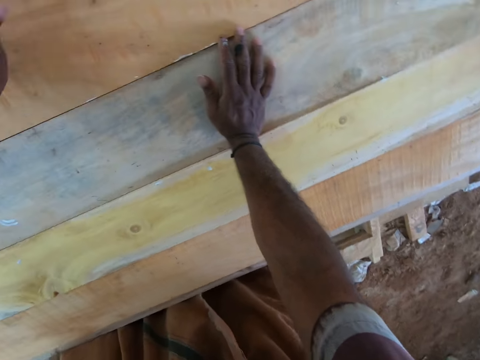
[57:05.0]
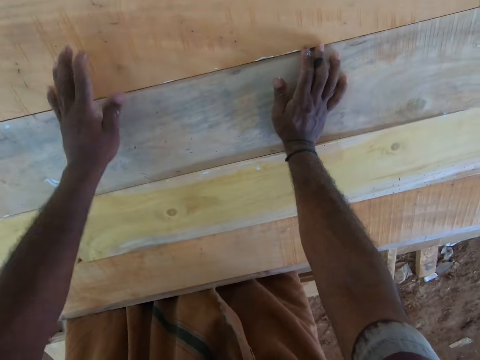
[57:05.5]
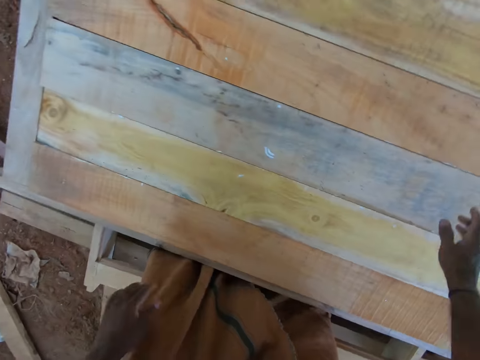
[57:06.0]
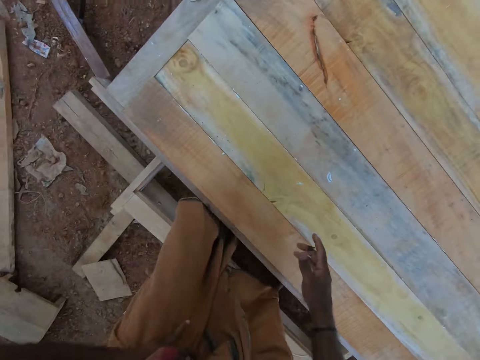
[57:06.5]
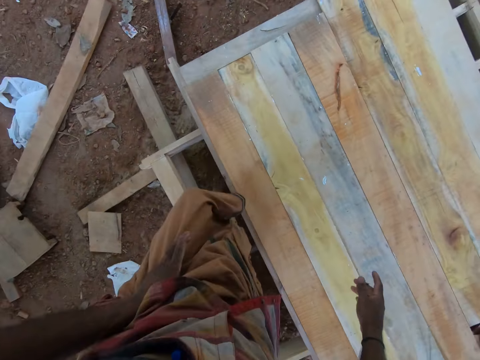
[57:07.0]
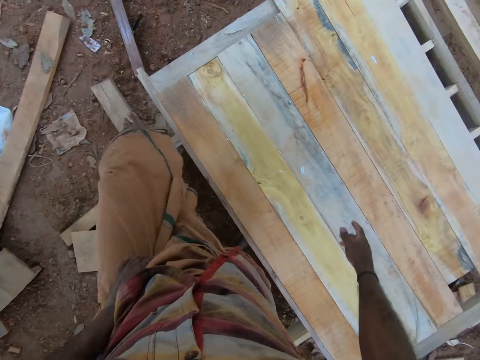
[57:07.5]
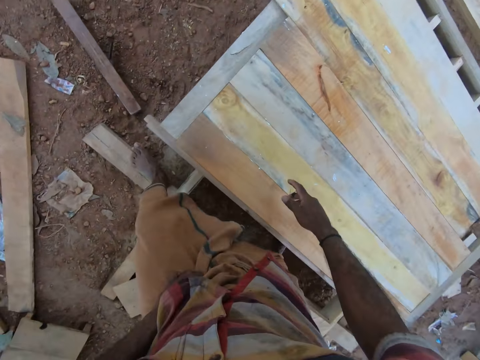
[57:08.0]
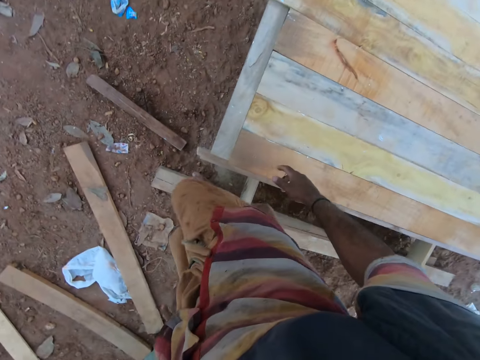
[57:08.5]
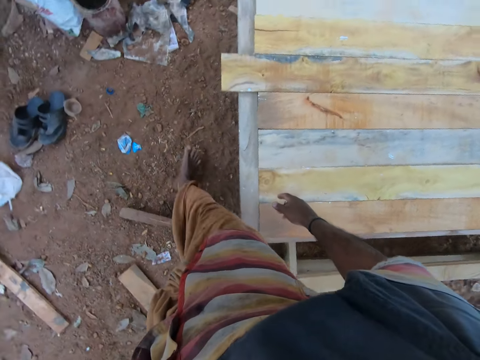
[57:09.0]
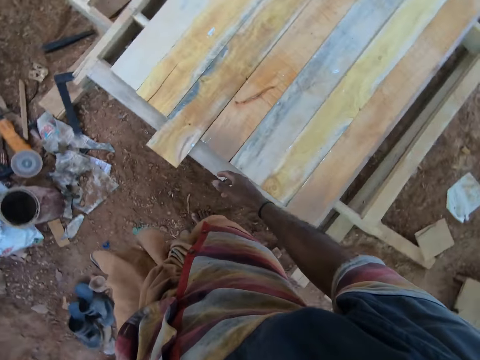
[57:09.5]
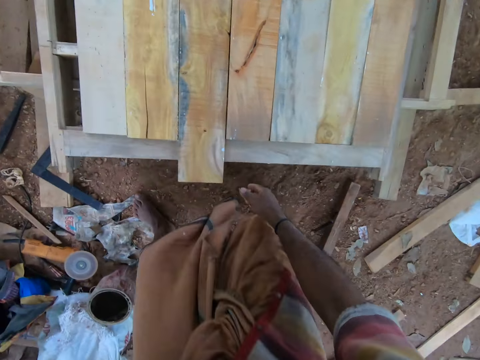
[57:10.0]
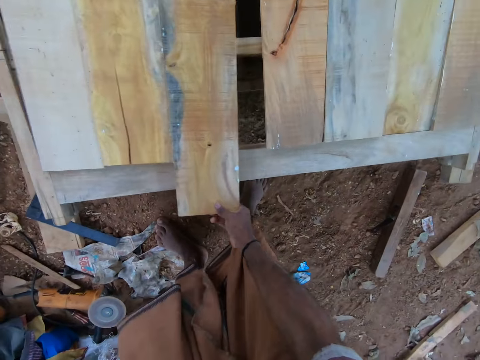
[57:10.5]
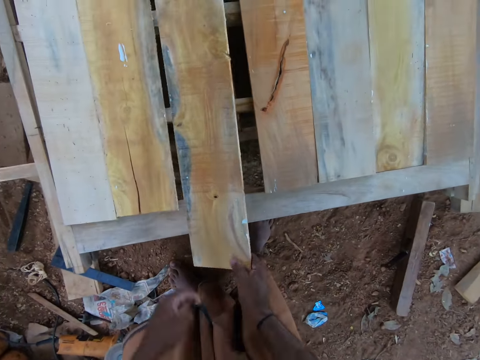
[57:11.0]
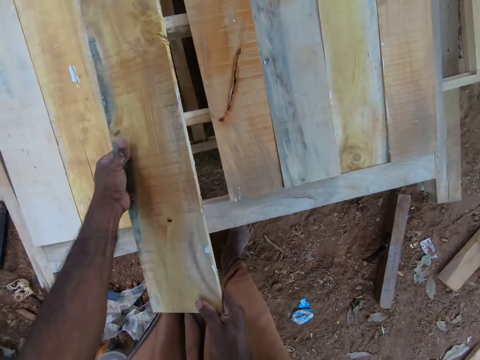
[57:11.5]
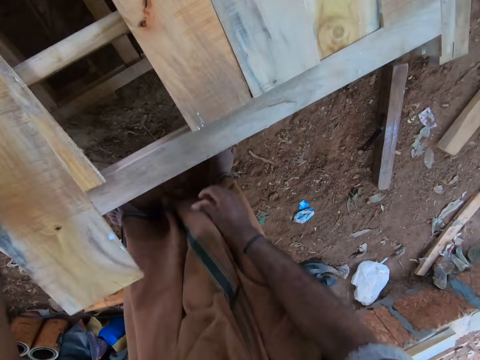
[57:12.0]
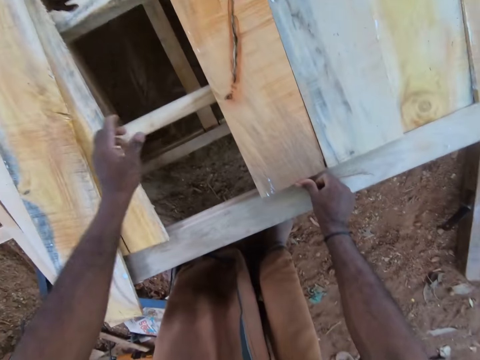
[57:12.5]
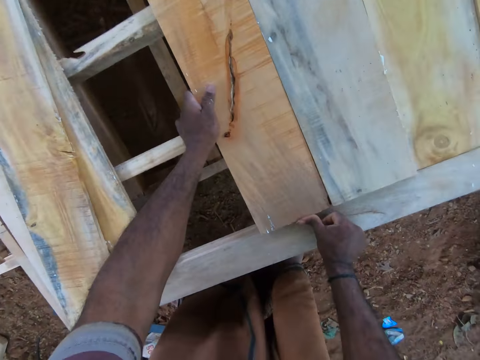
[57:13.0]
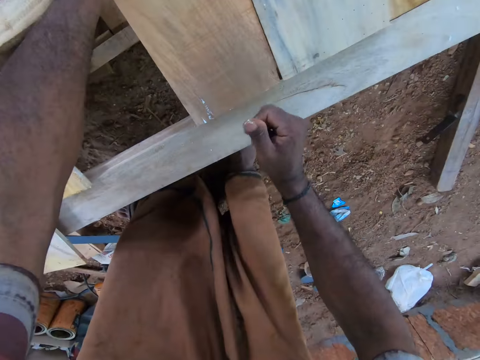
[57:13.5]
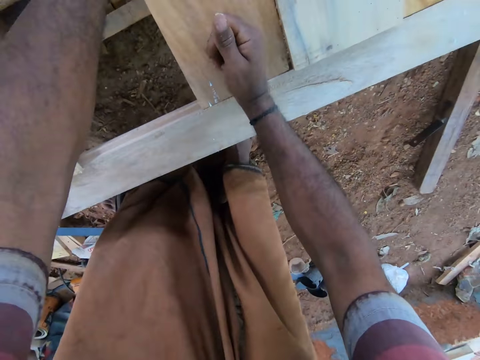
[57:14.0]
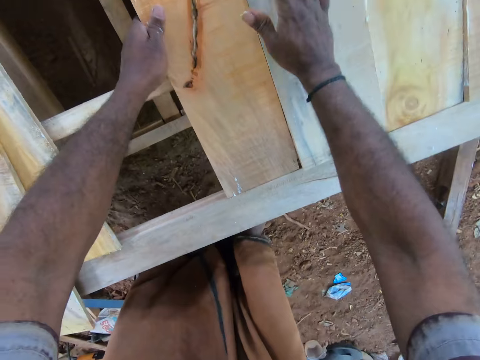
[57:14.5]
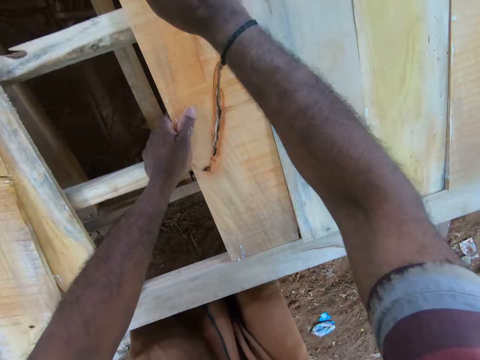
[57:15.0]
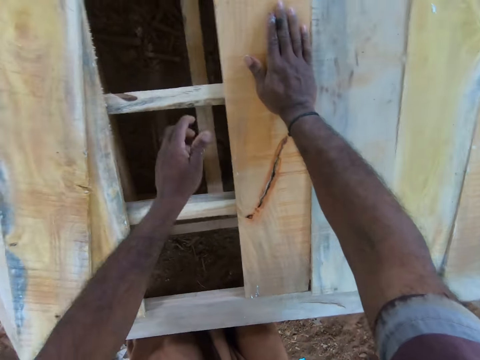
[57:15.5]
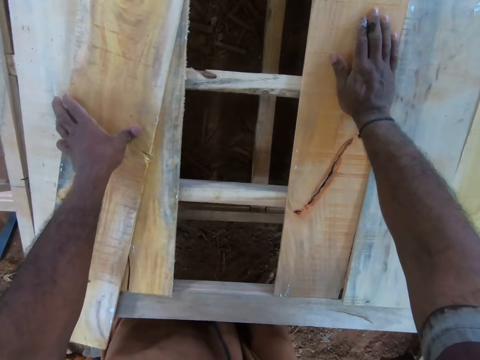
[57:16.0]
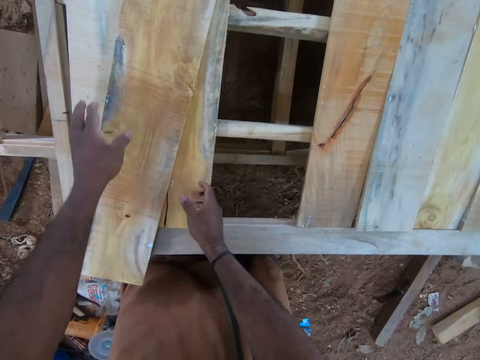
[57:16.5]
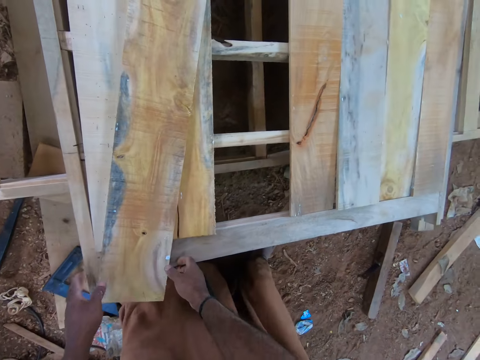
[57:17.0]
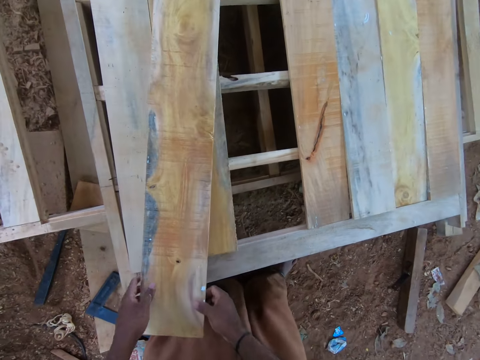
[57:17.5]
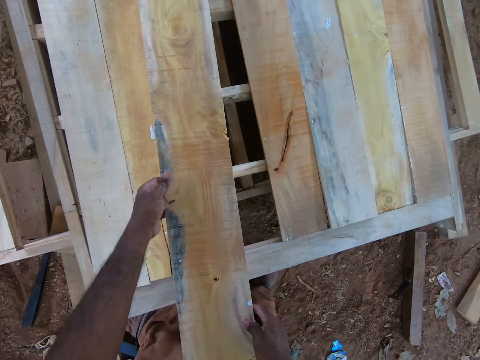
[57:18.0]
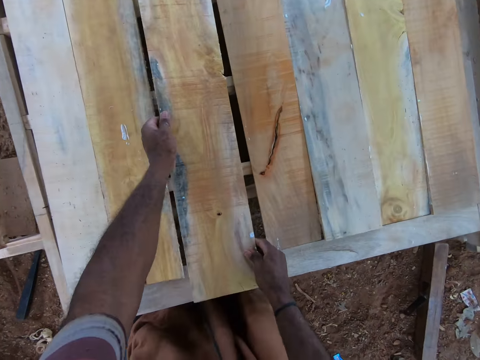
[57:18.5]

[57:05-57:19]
The camera wearer moves around. He moves the plank on the wooden platform with his right hand. He moves the plank on the wooden platform with both hands. He hits the plank on the wooden platform with his right hand. He fixes the wood. He moves the plank on the wooden platform with both hands.

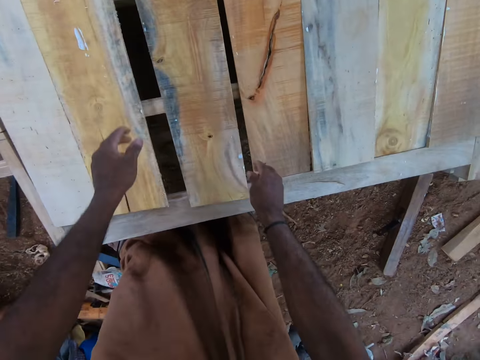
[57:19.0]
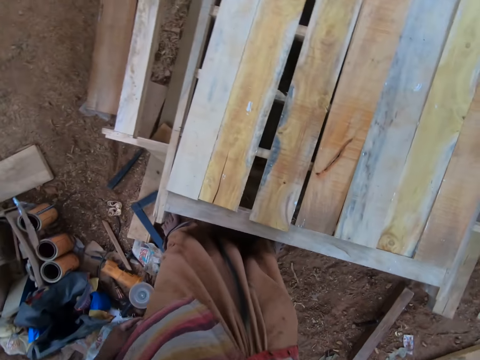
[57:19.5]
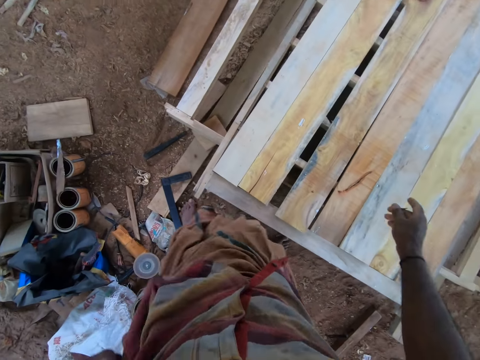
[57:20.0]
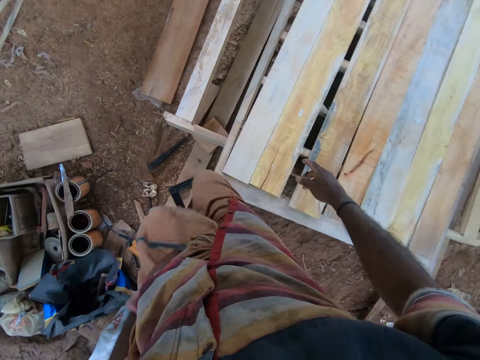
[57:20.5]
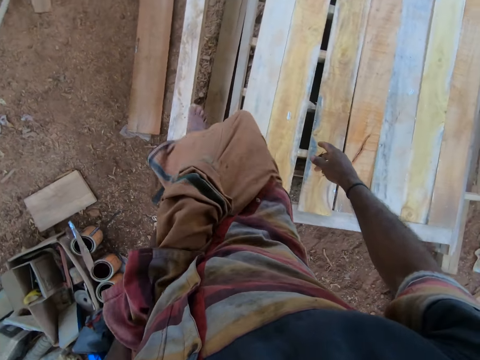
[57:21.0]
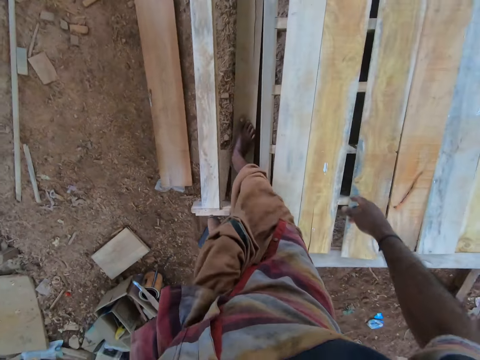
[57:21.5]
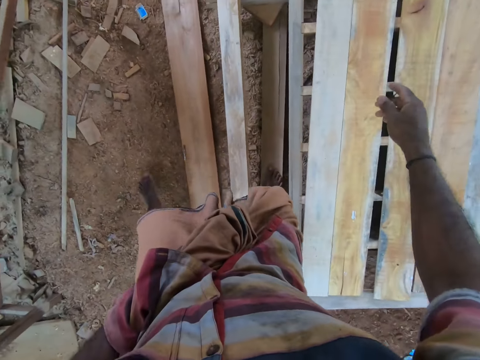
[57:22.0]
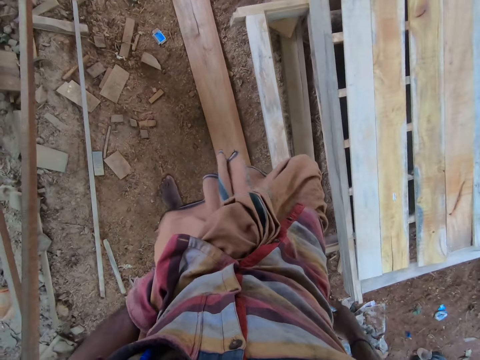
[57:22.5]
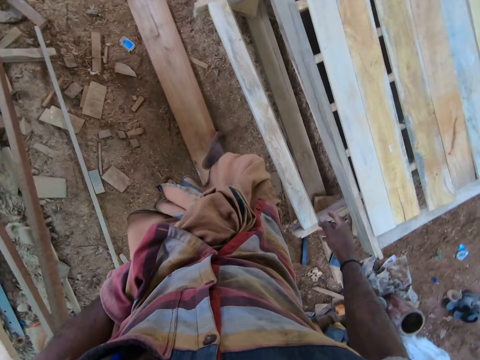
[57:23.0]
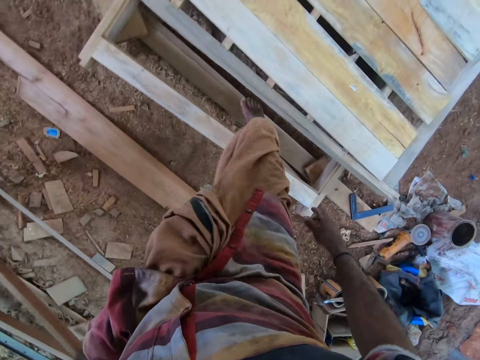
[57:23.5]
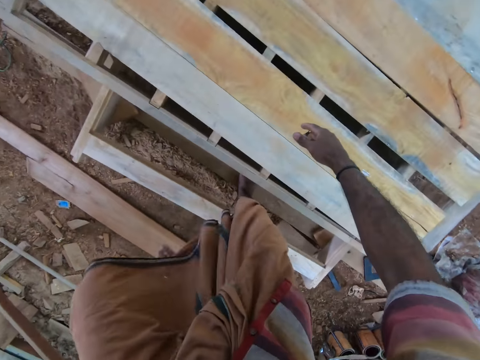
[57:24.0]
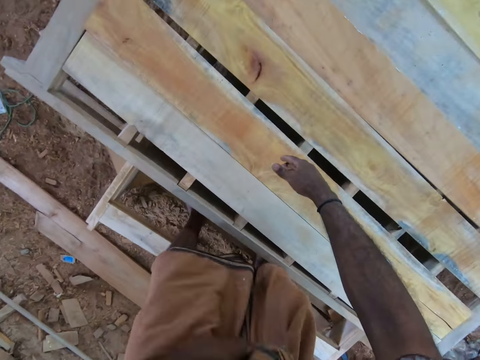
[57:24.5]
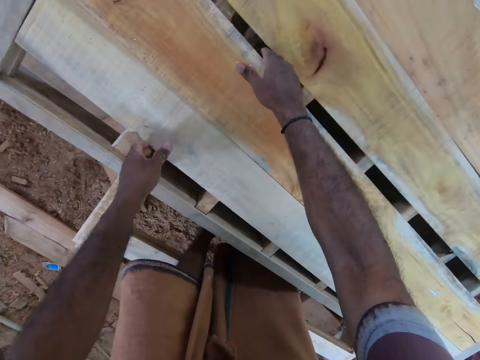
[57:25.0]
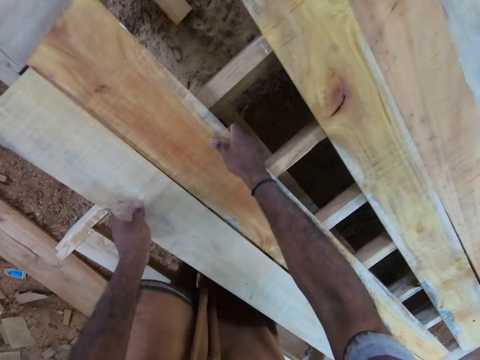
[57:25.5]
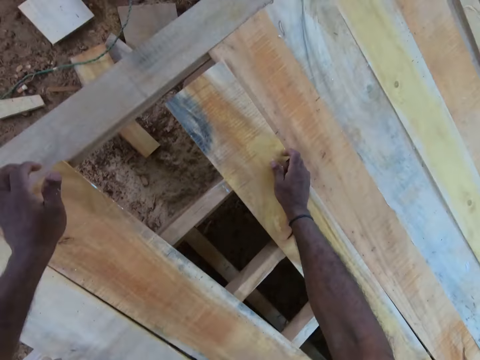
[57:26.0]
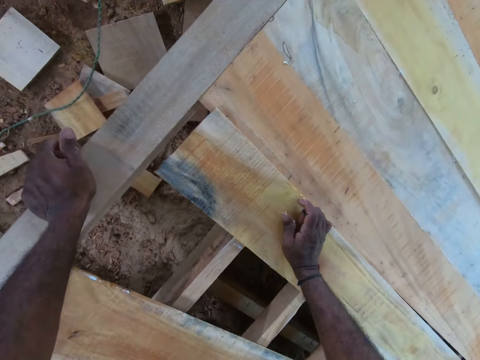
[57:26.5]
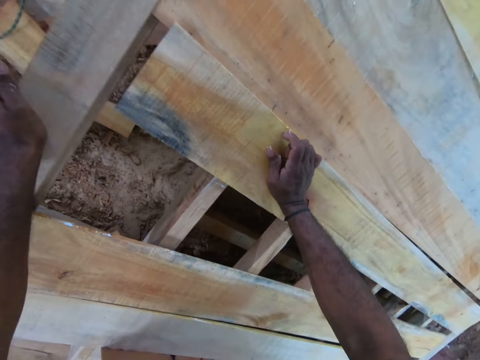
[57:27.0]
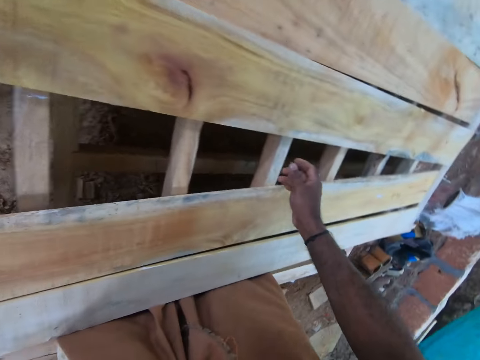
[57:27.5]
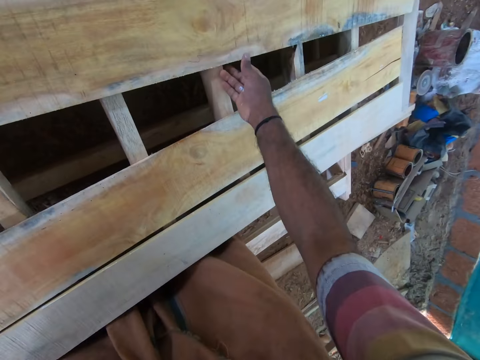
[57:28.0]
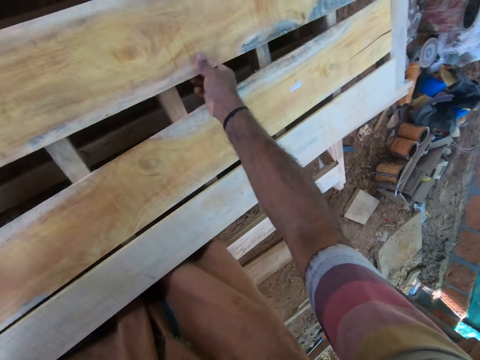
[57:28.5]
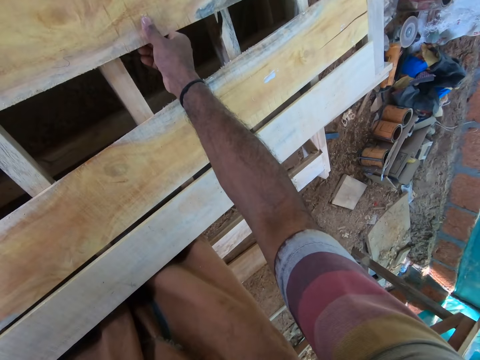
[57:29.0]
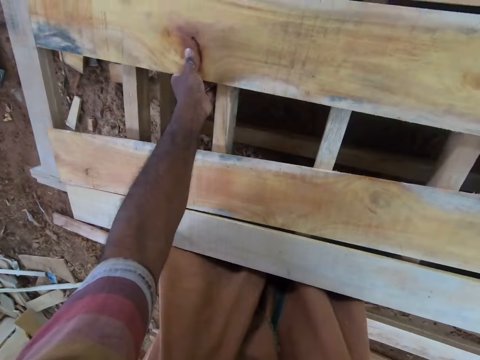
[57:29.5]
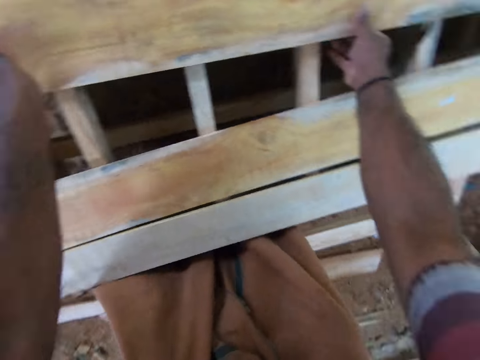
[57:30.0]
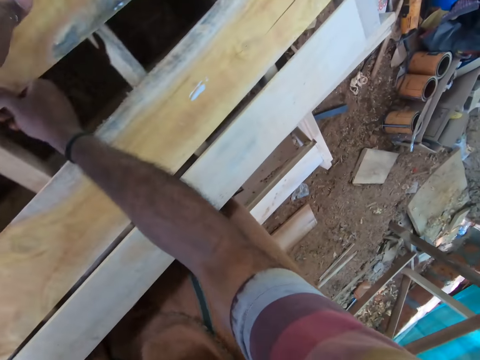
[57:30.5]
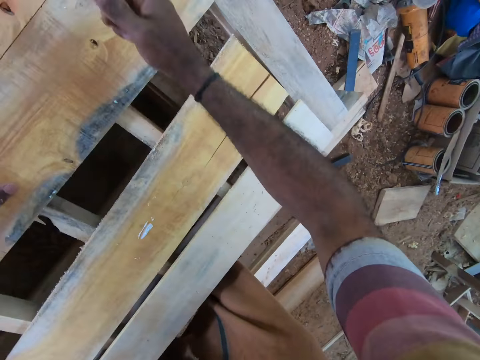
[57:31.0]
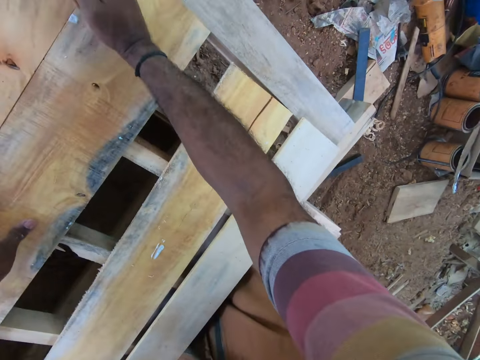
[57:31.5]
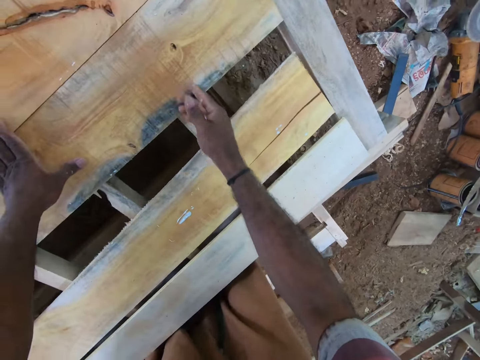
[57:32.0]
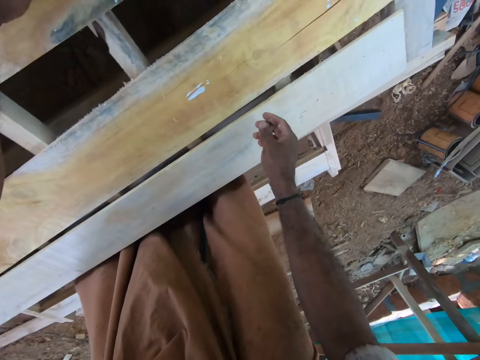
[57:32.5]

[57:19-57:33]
The camera wearer sticks the wood together. He moves around. He moves the planks on the wooden platform with both hands. He moves the plank on the wooden platform with both hands. He sticks the wood together. He hits the plank on the wooden platform with his right hand.
